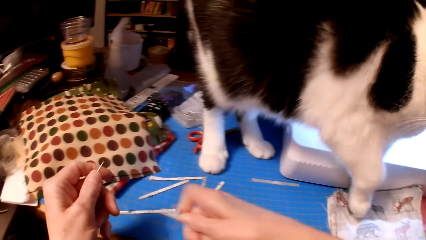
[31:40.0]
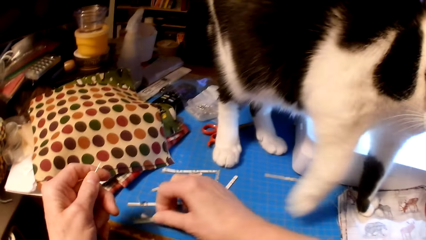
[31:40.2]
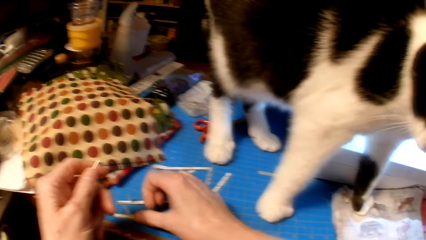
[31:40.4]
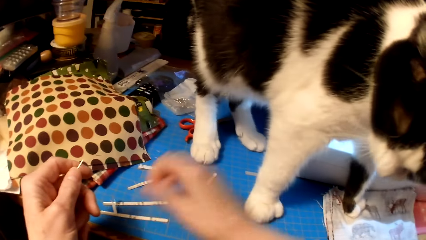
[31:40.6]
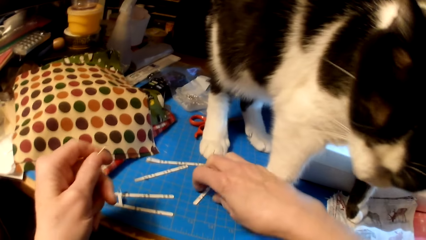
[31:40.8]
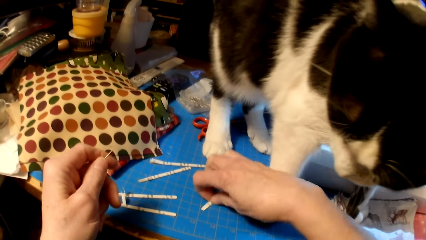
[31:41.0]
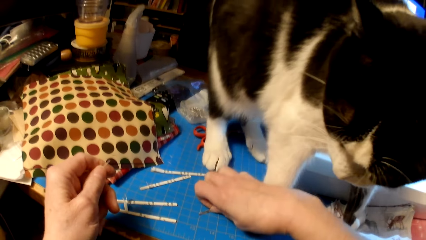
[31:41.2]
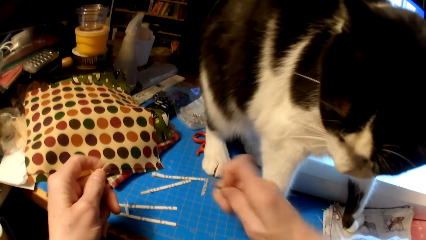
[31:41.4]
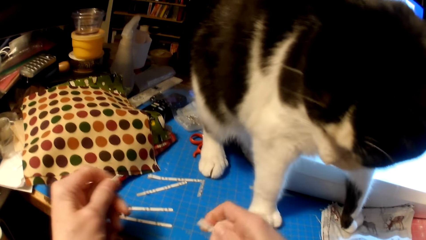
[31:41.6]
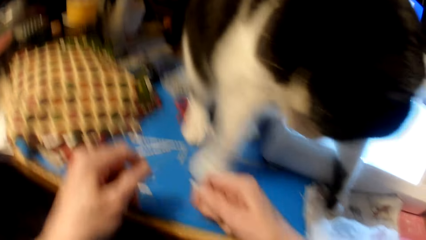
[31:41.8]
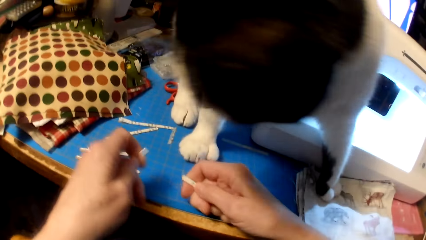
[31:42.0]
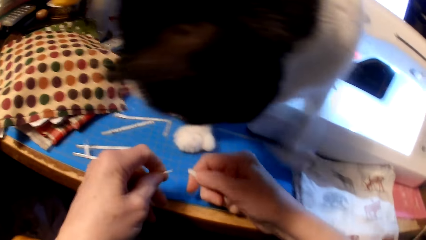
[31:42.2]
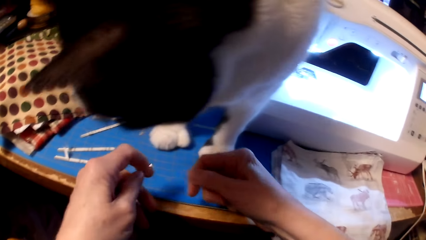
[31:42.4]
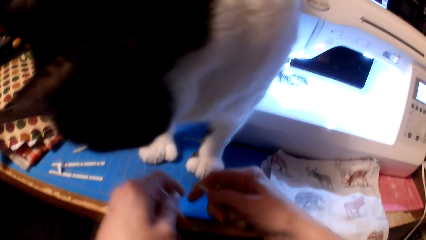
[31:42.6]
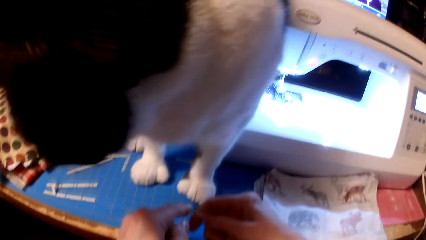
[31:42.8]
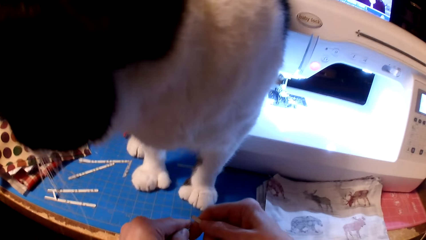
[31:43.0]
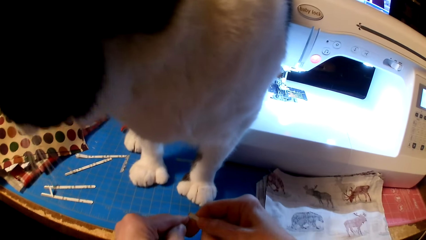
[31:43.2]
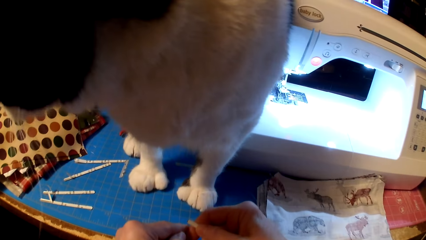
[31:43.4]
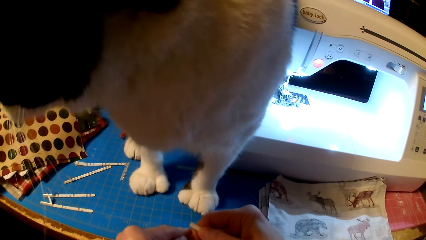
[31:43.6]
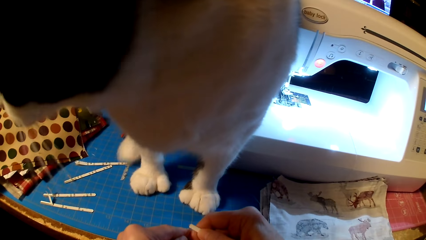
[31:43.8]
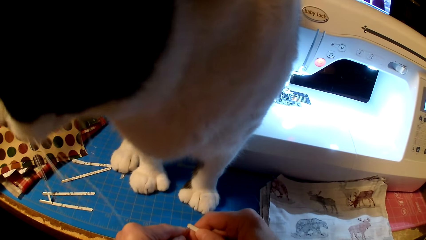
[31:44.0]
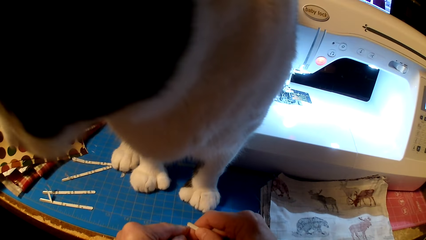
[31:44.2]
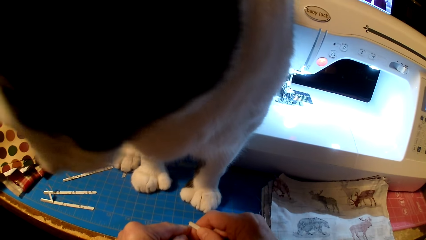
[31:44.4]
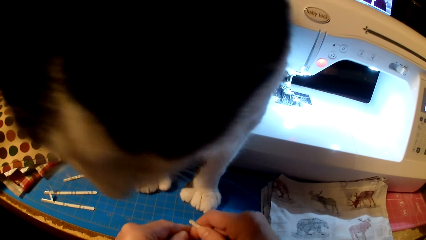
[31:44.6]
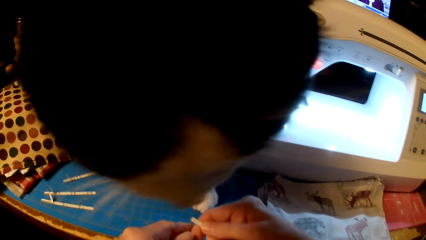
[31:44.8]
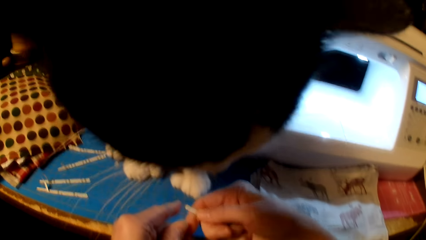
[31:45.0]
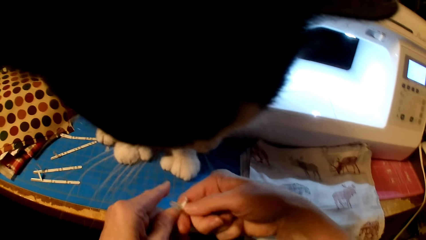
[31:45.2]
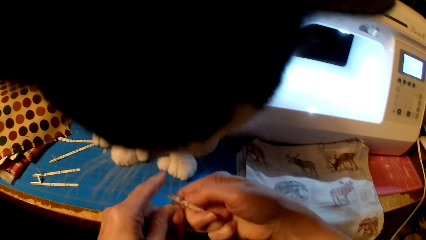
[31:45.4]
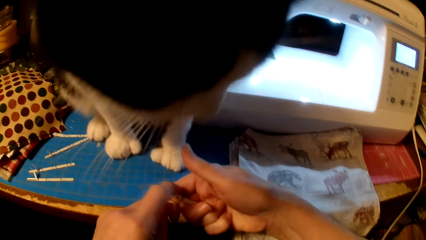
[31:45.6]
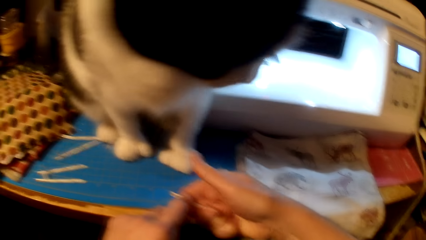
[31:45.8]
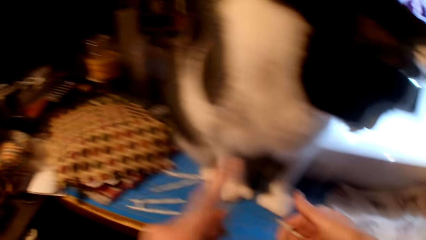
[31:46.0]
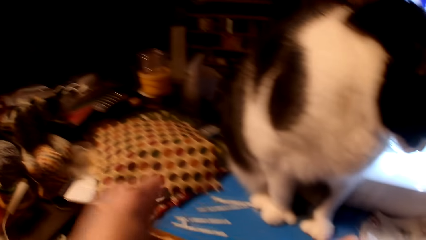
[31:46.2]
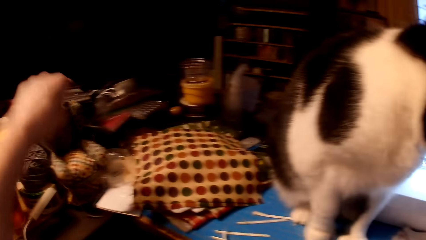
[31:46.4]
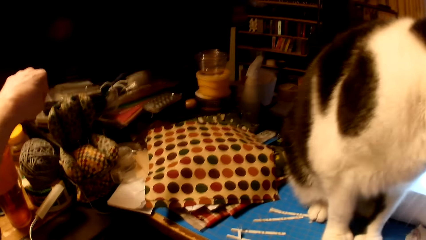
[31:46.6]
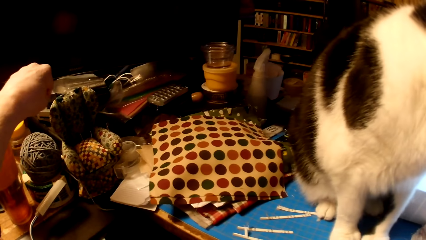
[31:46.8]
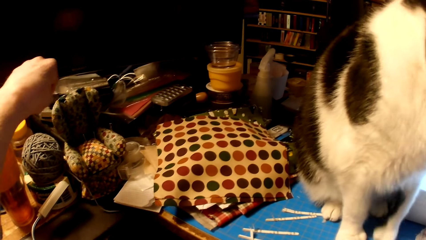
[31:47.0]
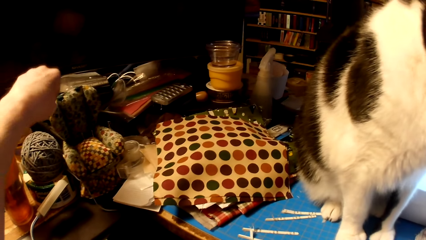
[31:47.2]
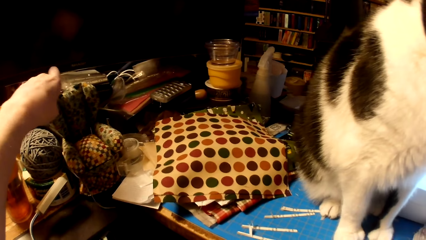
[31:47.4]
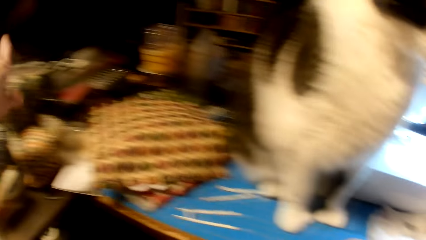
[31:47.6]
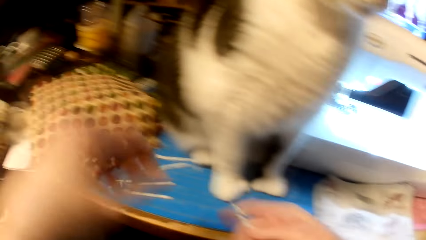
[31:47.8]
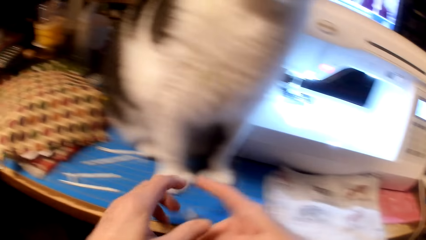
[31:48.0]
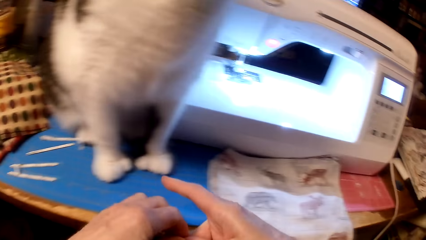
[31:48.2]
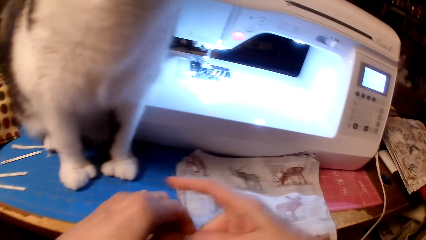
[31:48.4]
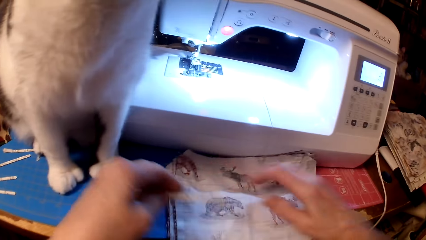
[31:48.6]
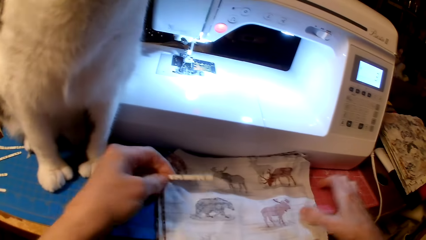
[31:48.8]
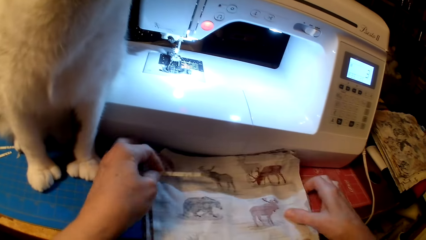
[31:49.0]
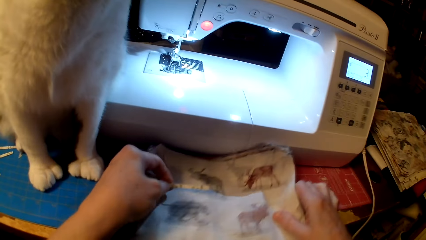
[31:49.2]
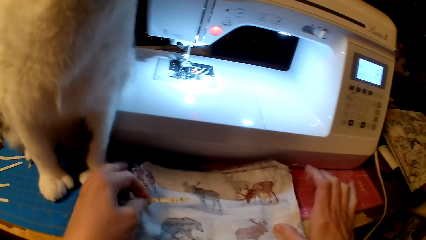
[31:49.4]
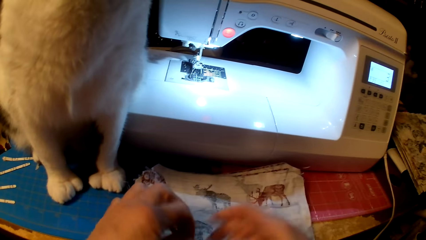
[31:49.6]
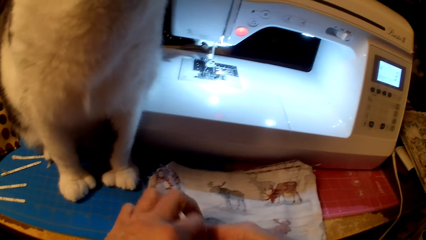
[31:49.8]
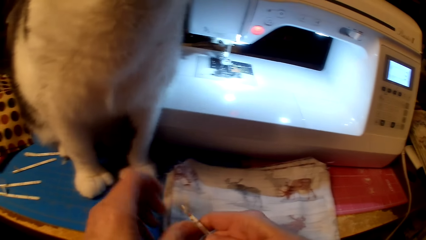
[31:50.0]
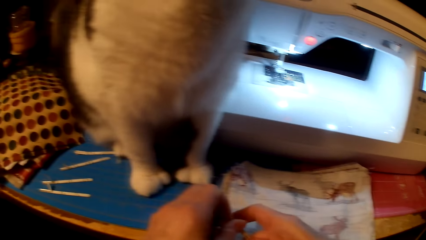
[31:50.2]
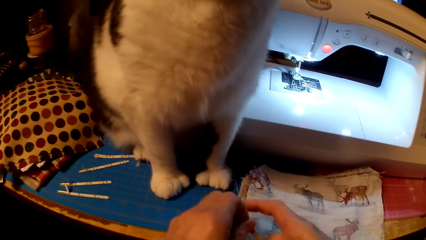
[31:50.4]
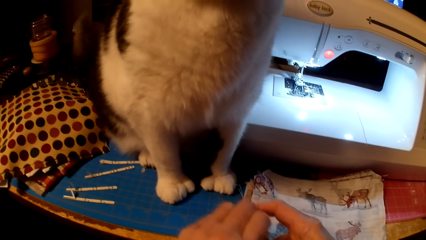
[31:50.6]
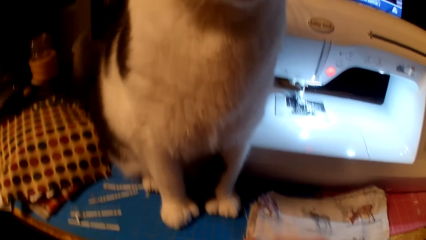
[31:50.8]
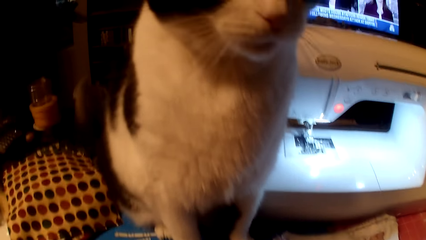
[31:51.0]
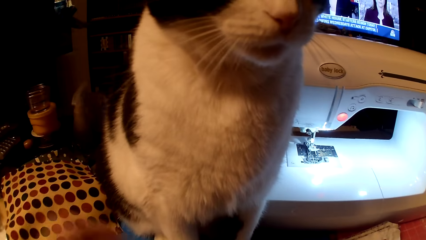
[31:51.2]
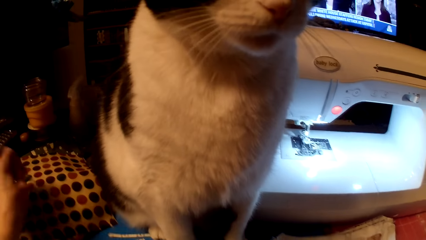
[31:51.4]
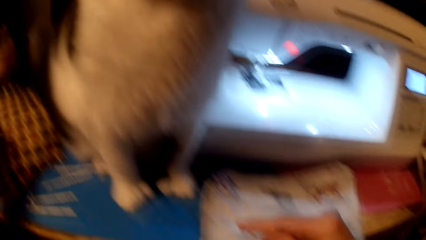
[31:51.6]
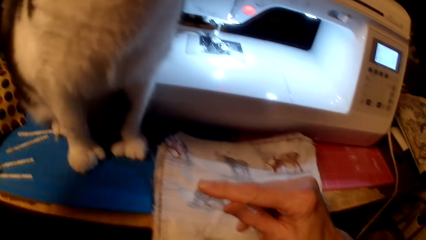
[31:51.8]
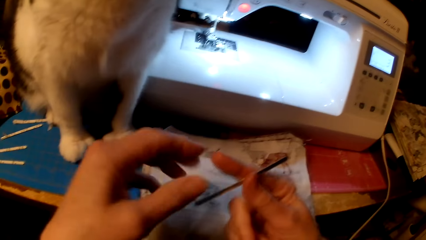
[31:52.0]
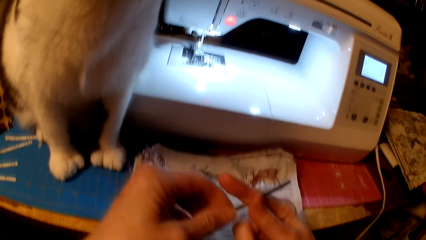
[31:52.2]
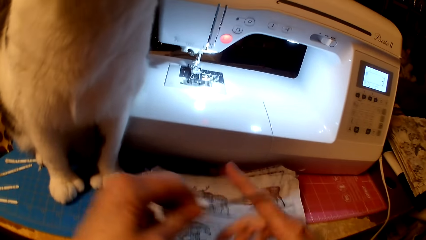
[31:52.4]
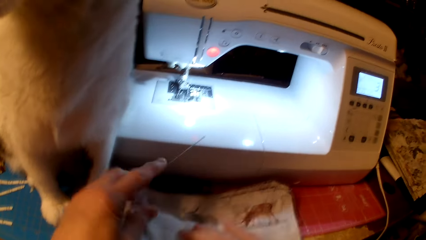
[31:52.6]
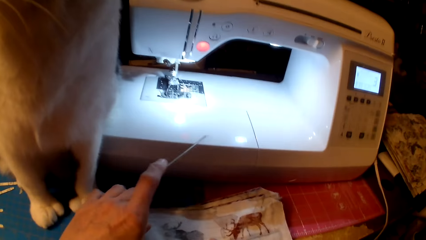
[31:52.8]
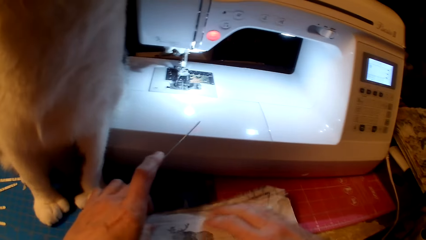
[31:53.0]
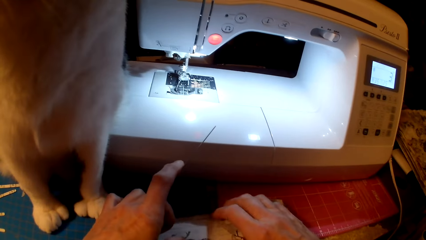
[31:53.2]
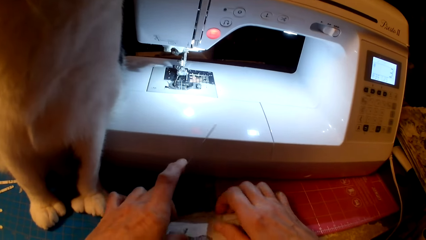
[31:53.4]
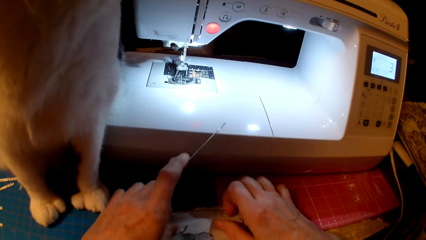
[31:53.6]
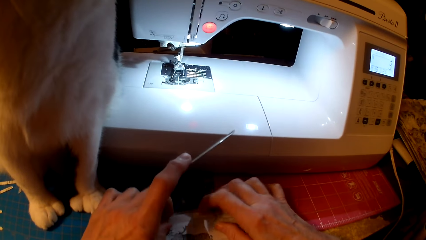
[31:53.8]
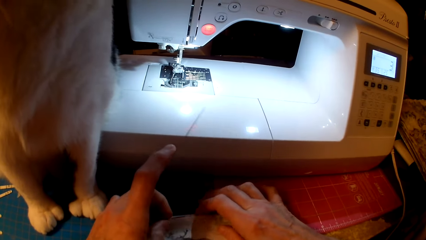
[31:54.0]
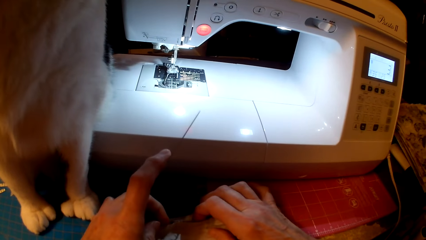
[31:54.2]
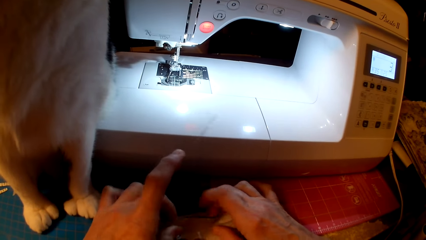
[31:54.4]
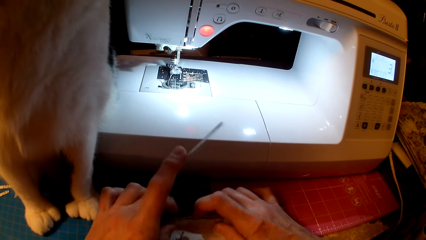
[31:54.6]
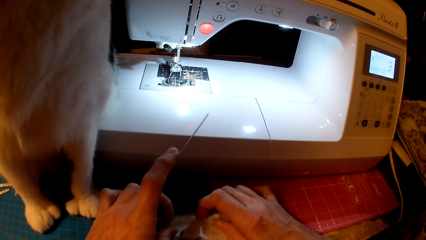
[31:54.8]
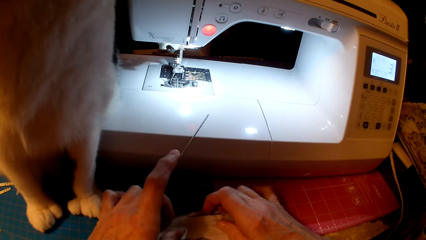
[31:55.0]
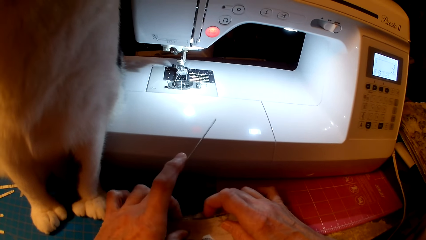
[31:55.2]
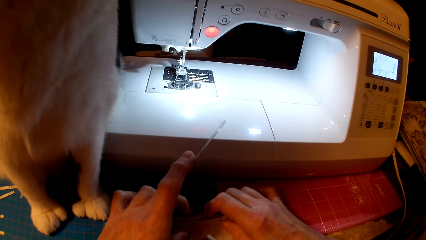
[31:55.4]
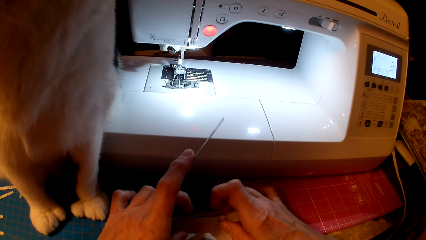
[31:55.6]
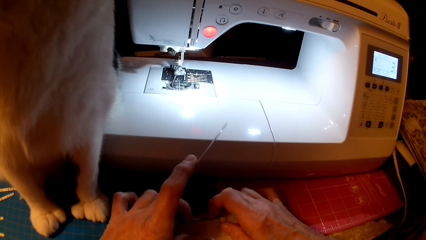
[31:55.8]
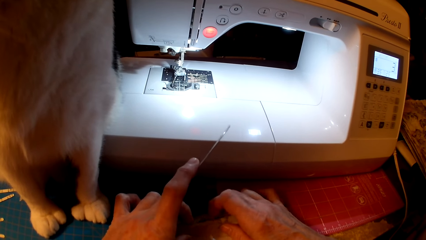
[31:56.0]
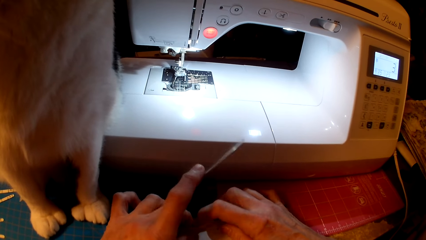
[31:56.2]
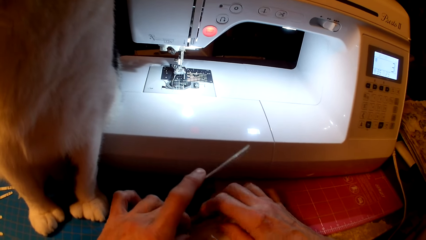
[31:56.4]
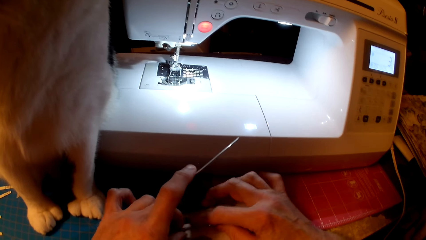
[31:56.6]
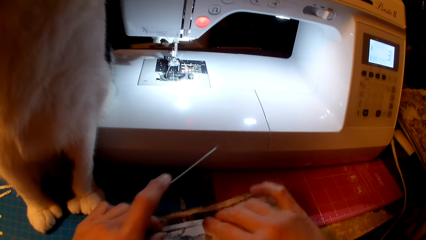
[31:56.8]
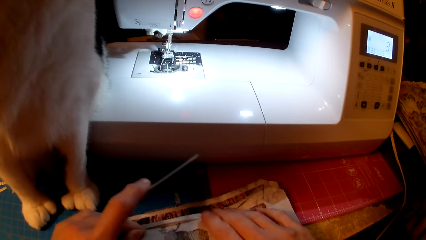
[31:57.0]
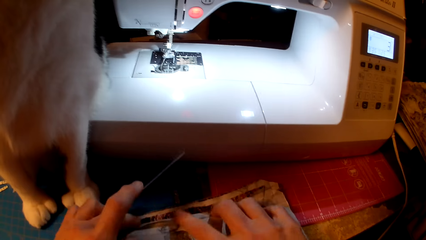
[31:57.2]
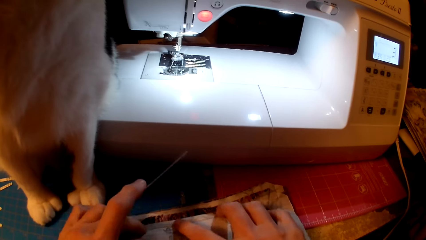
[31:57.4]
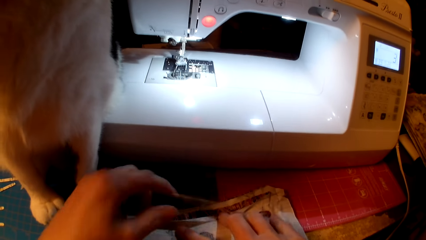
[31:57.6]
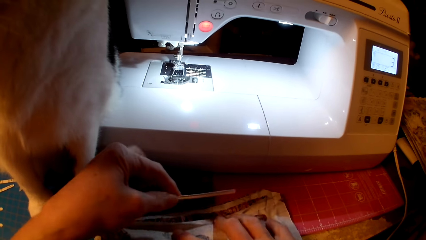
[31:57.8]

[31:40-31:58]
The camera wearer drops something on the table. They pick up something. They stick the needle in something. They stick the needle on the pin cushion. They move bags on the table. They pick up something. They peel paper from the bridge strip. They pull the bags on the table. They separate the bag edges. They look at pillow cushions.
